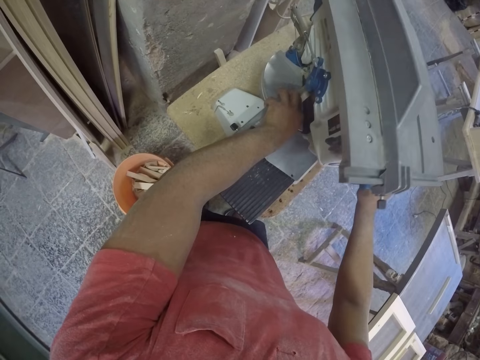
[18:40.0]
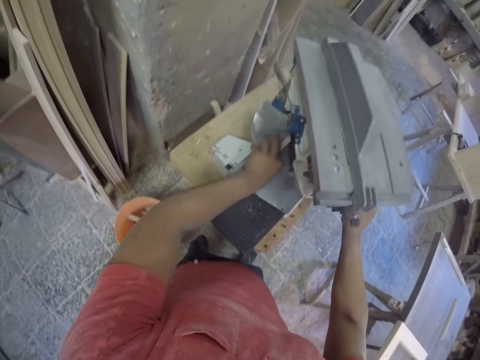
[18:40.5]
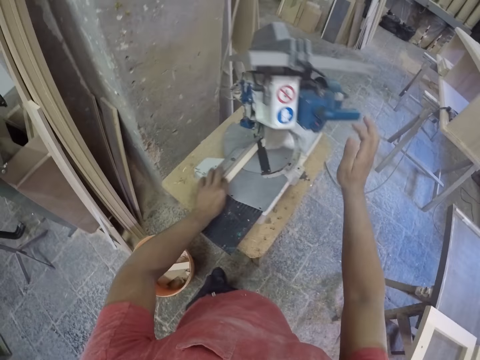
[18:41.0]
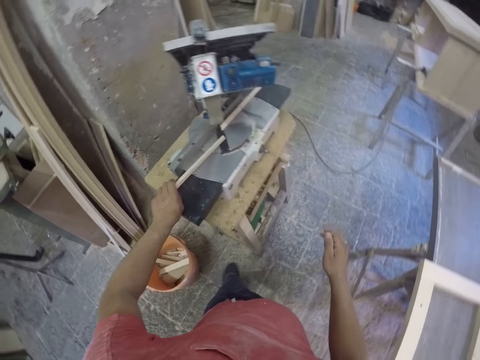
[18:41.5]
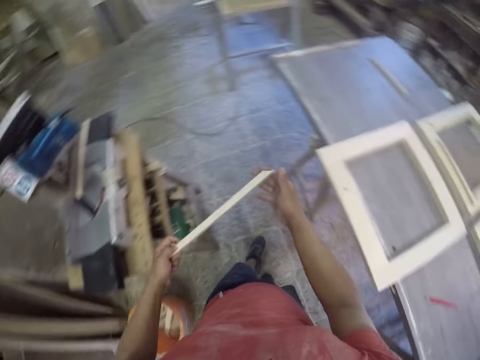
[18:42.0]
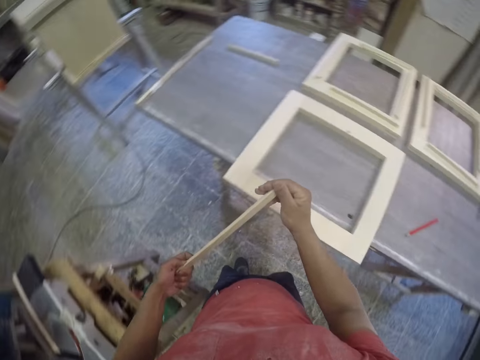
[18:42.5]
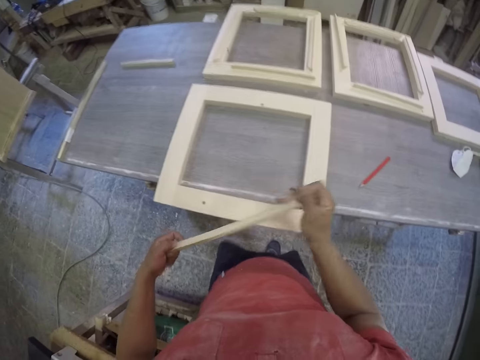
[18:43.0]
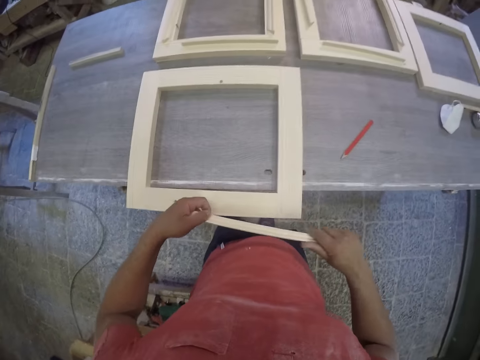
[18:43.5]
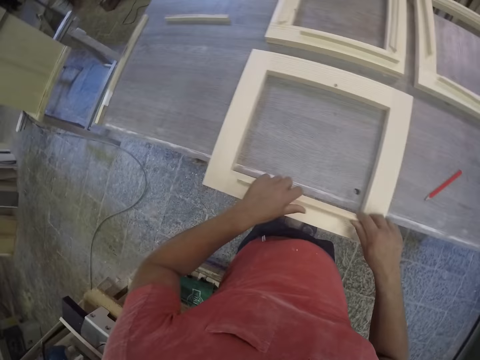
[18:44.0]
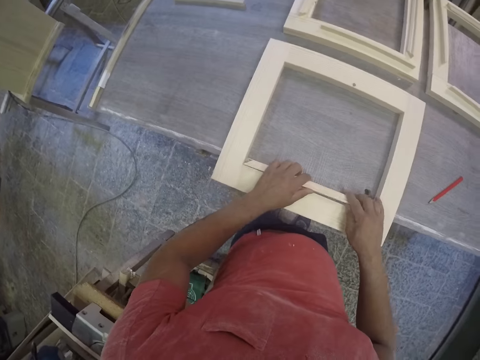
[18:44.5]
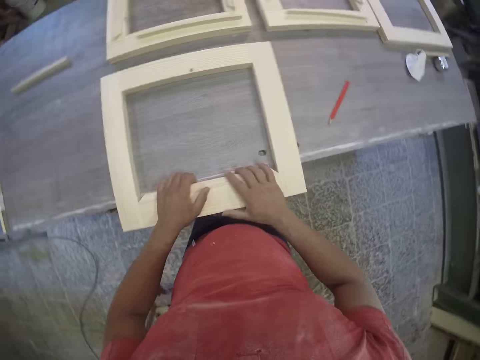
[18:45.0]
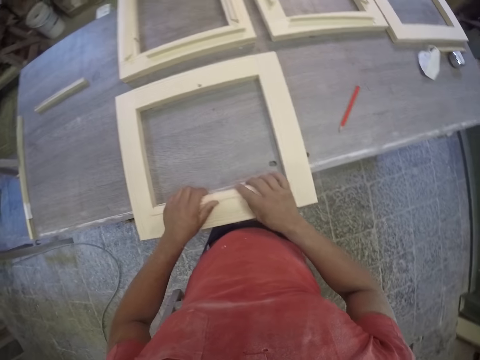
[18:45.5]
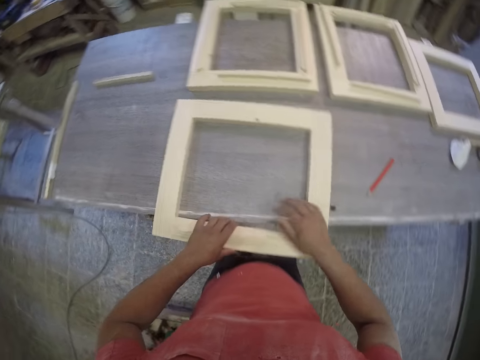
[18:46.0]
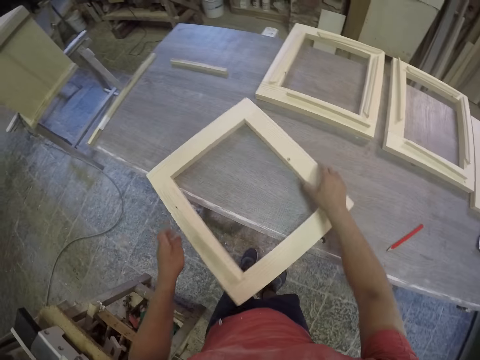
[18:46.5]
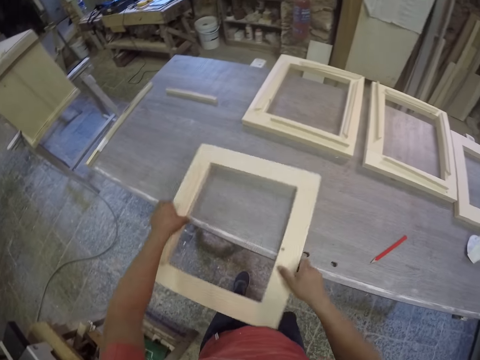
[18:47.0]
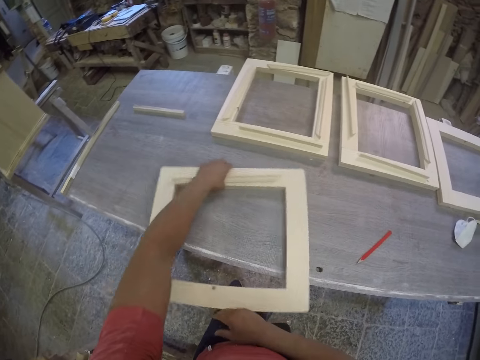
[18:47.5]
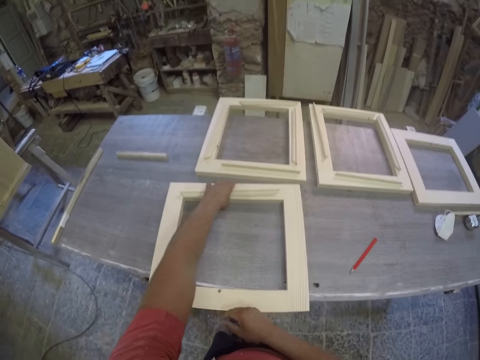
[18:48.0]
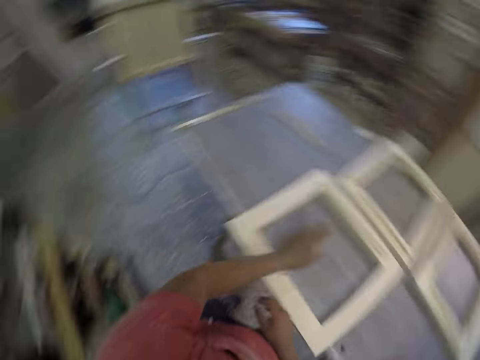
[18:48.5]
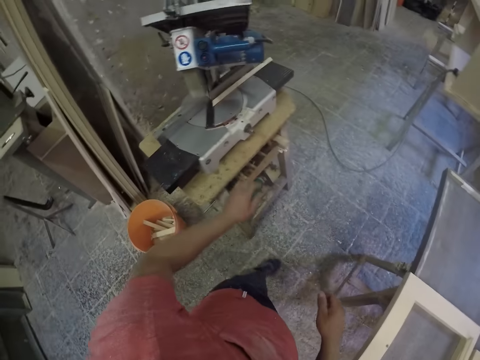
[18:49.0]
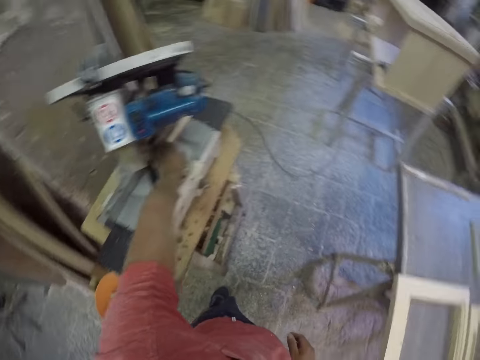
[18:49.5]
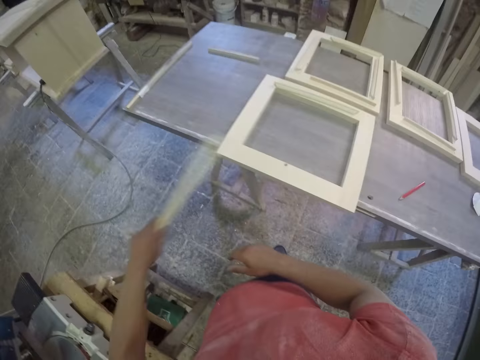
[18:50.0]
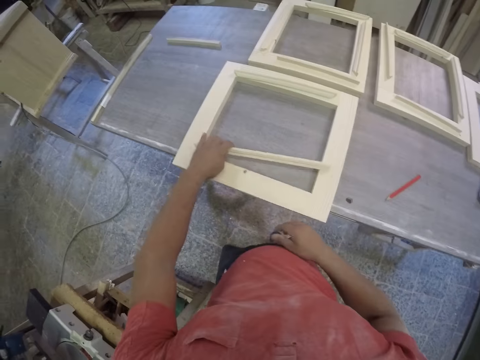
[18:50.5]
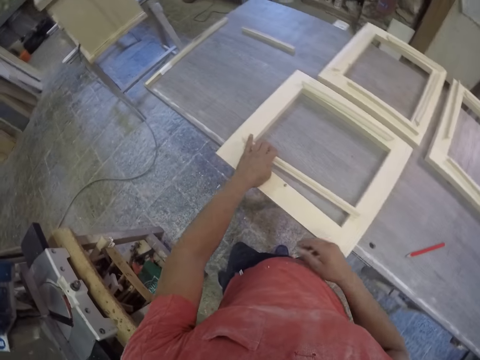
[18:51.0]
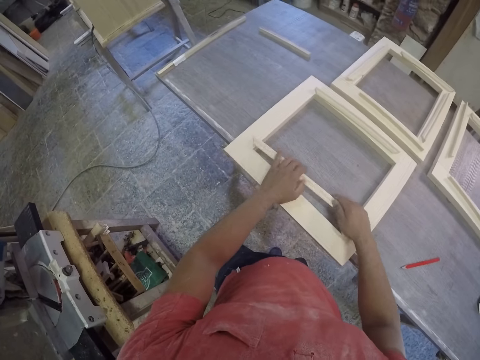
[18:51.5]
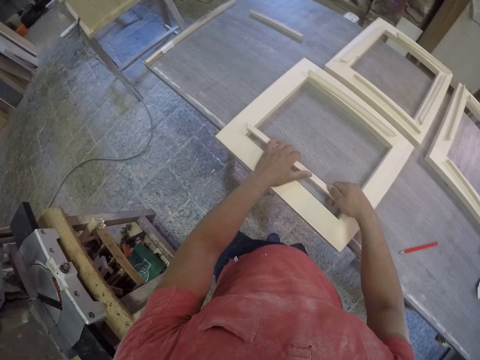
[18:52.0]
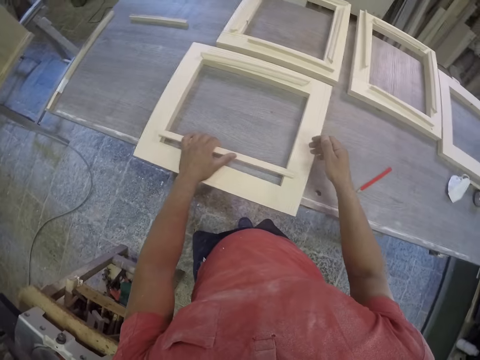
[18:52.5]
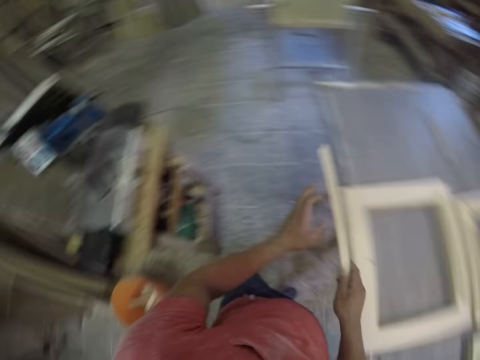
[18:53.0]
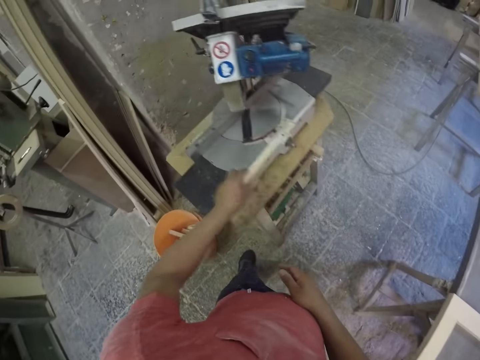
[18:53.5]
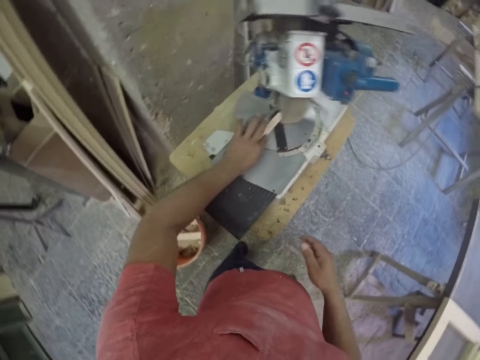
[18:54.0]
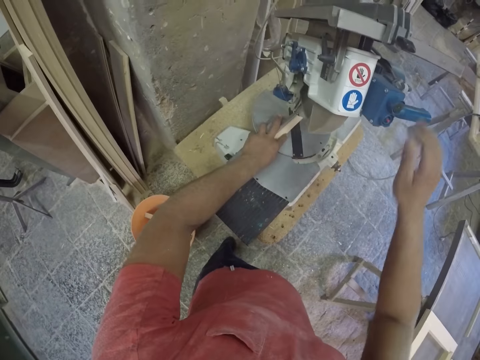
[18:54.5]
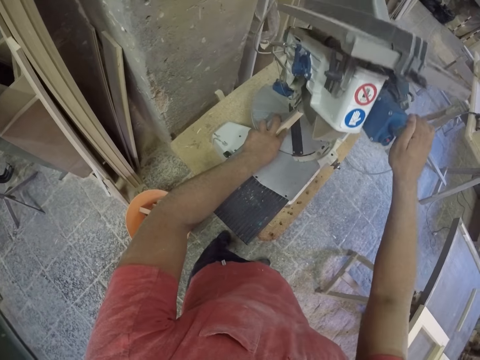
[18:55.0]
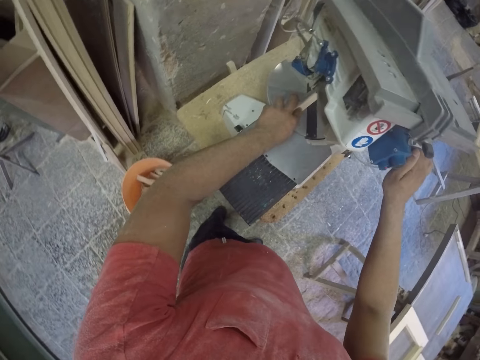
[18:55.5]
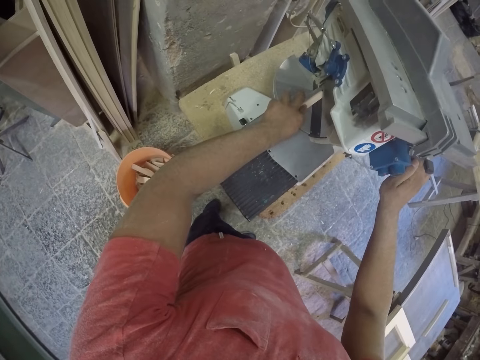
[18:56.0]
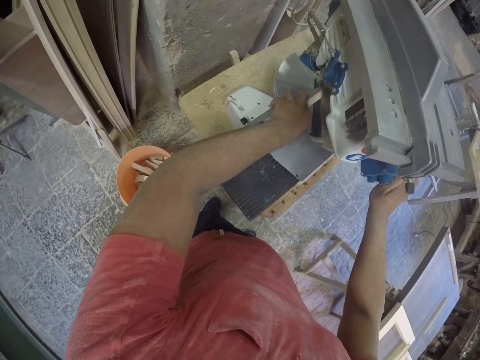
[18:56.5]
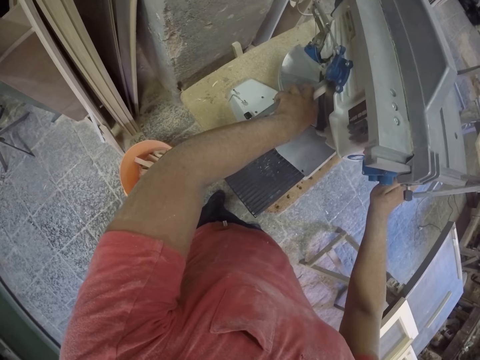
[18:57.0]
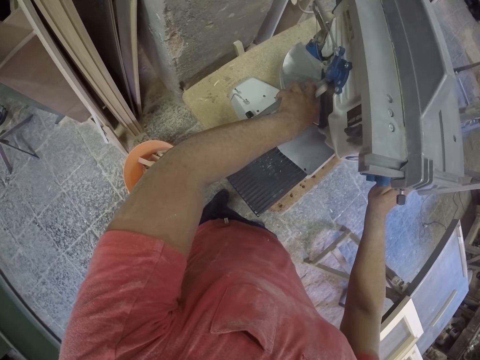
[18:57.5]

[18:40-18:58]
The camera wearer holds a piece of wood or timber. They fix the piece of wood on the frame. They rotate the frame. They pick the piece of wood. They try to fix the piece of wood to the frame. They hold the piece of wood. They place the piece of wood on a cutting machine. They cut the timber in a chop saw. They hold the machine and press the machine to cut the wood.

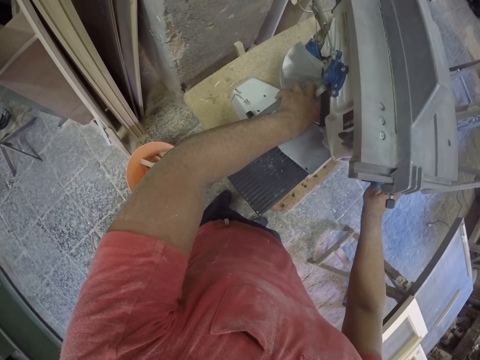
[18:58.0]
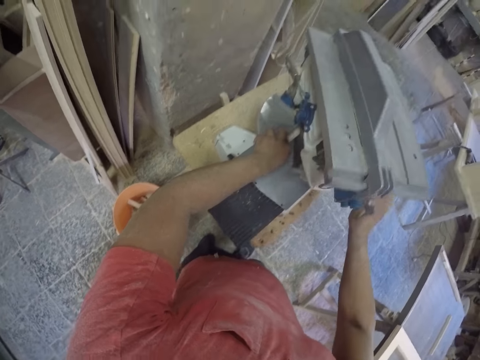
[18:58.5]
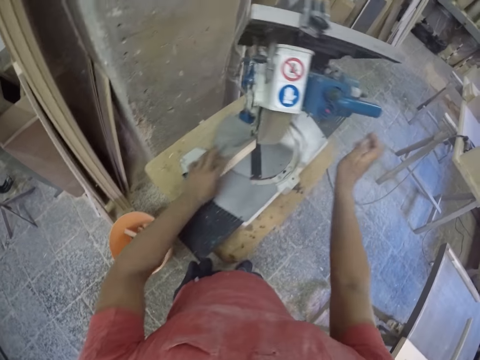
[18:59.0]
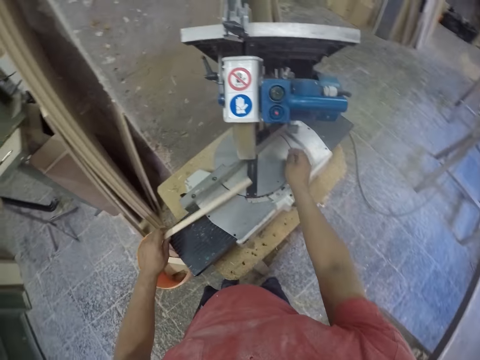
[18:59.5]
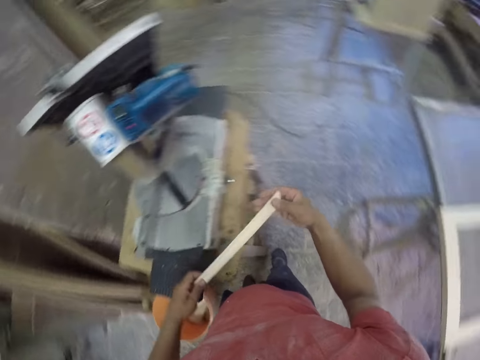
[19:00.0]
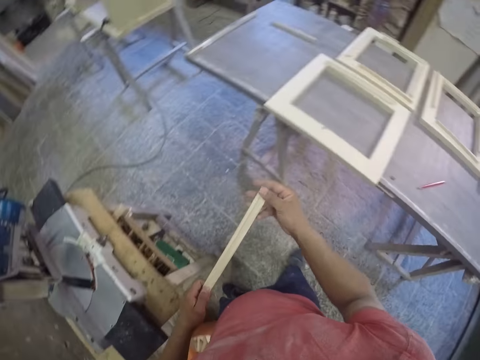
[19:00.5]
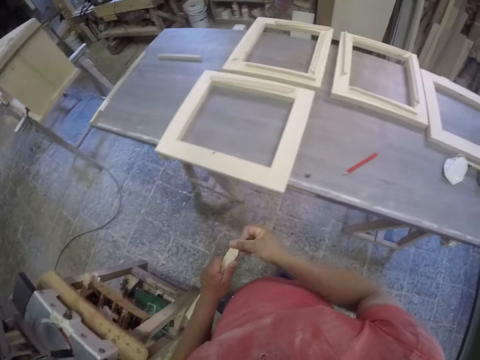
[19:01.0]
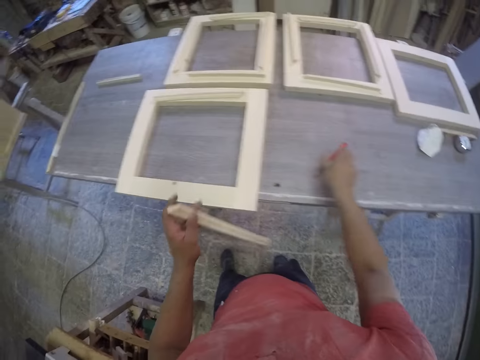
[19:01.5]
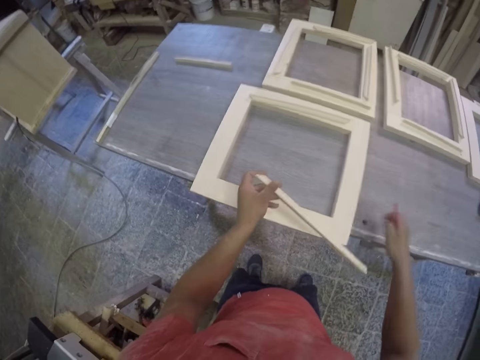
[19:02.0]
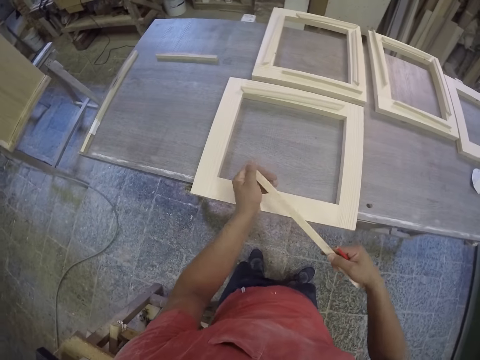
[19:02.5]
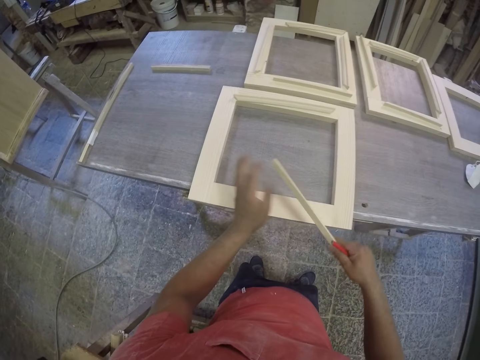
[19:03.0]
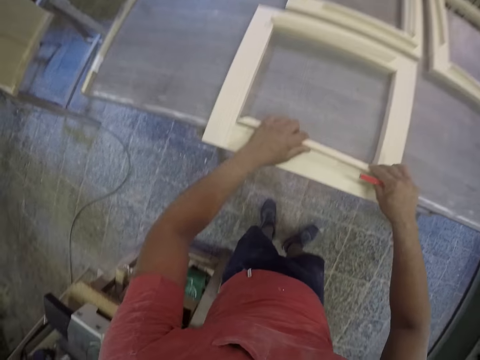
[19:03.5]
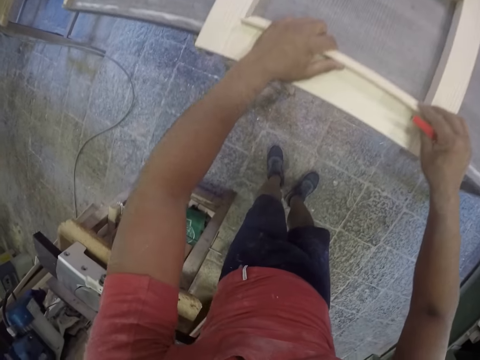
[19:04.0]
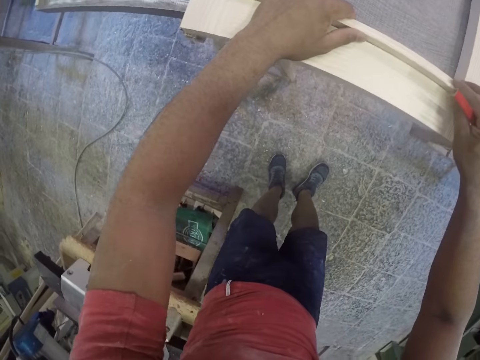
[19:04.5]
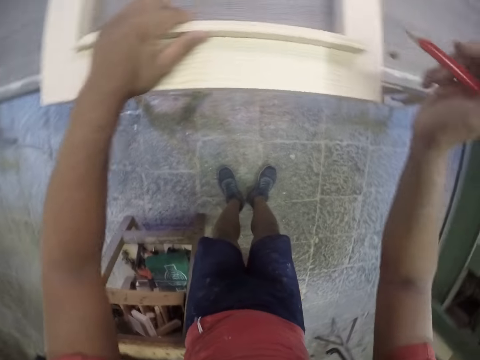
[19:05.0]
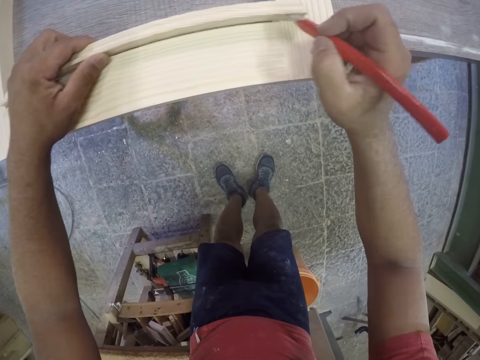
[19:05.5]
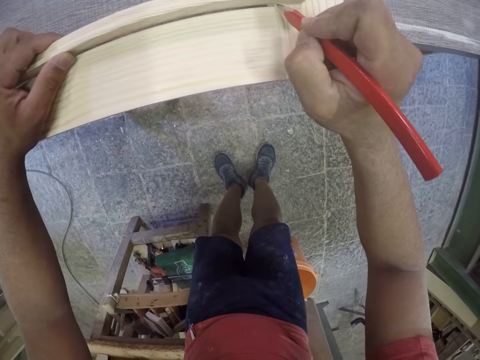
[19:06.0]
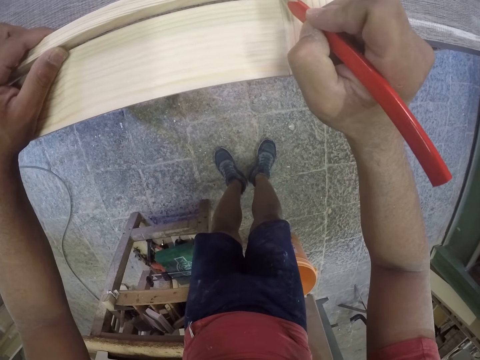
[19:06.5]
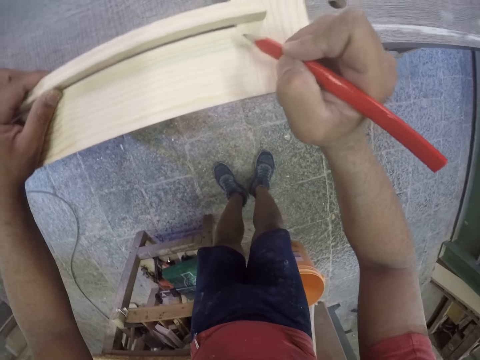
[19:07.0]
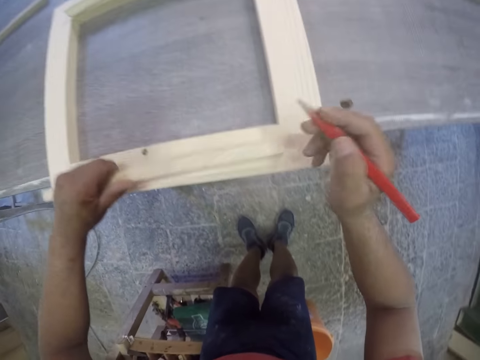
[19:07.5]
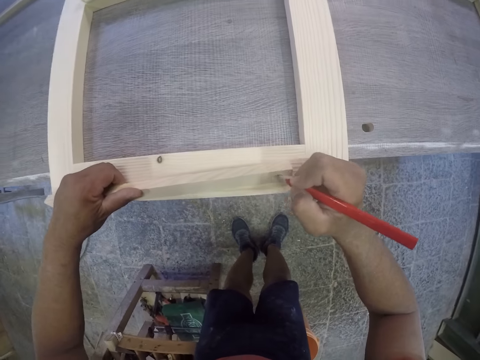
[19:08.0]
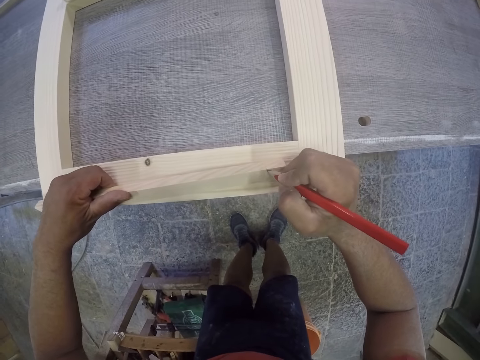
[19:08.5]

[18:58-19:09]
The camera wearer picks a piece of wood. They hold the piece of wood. They pick a pencil. They try to fix the piece of wood to the frame. They put a mark on the piece of wood with the pencil.
